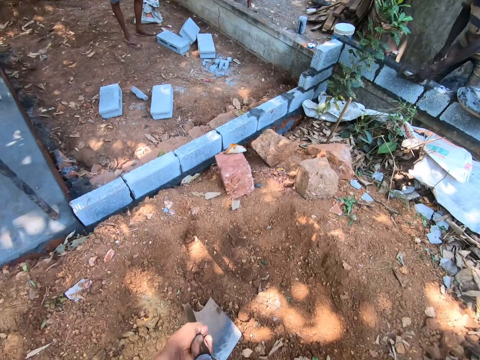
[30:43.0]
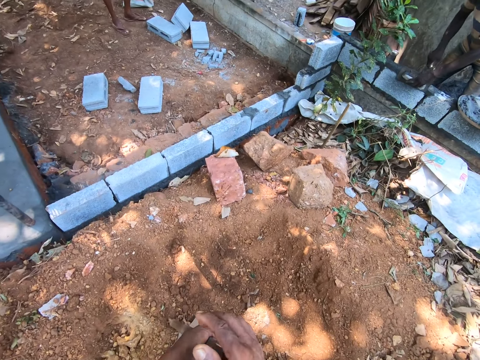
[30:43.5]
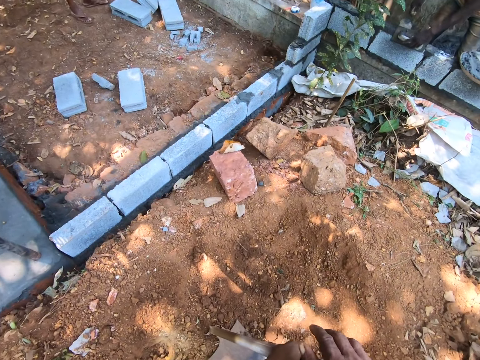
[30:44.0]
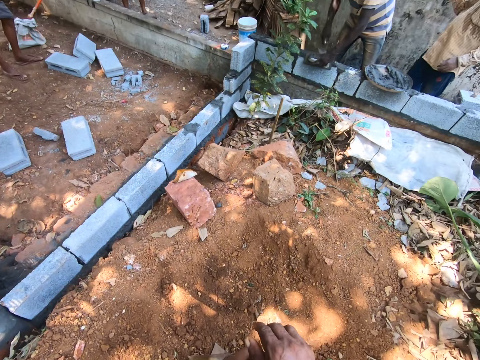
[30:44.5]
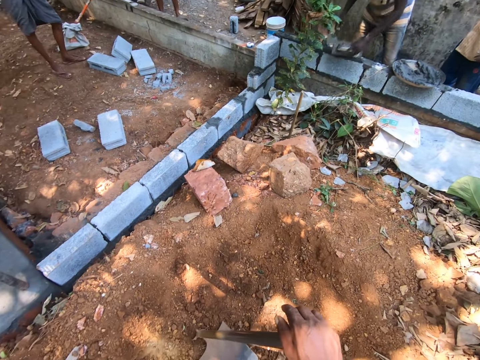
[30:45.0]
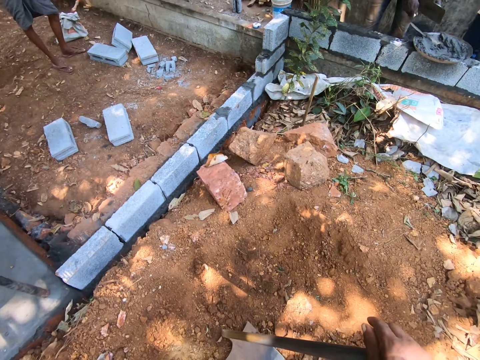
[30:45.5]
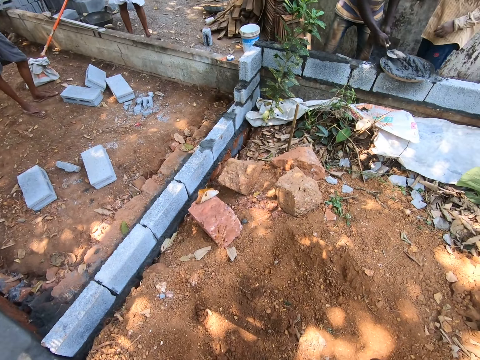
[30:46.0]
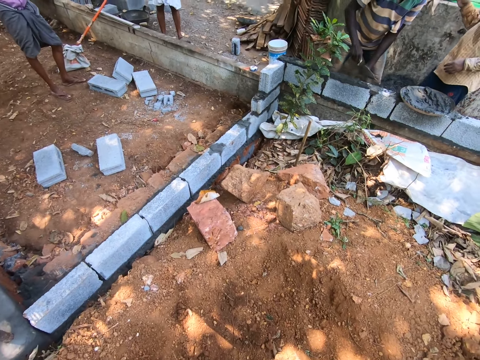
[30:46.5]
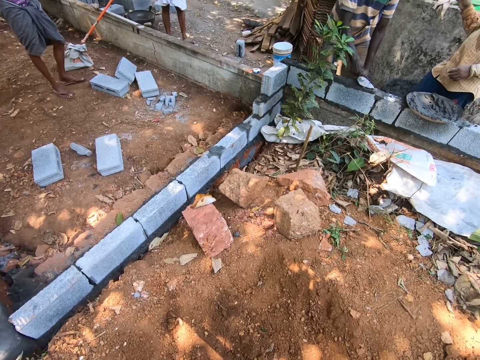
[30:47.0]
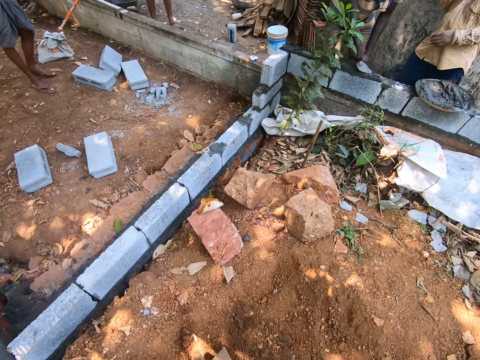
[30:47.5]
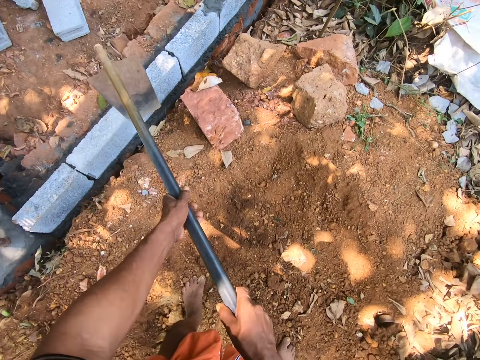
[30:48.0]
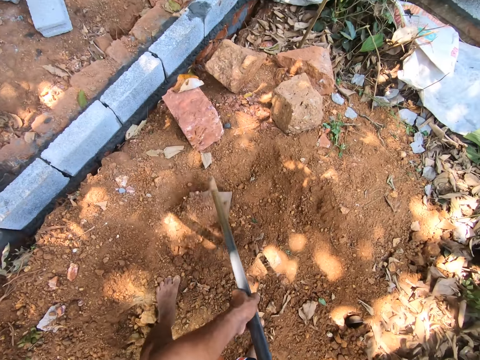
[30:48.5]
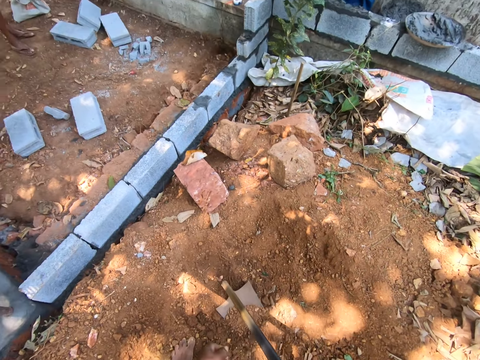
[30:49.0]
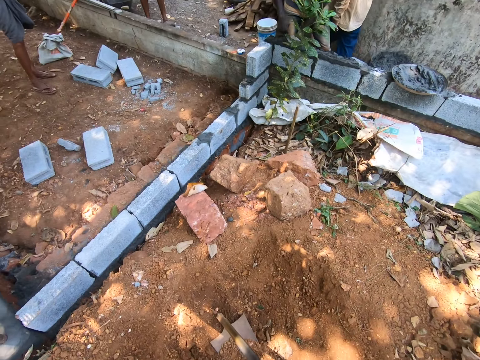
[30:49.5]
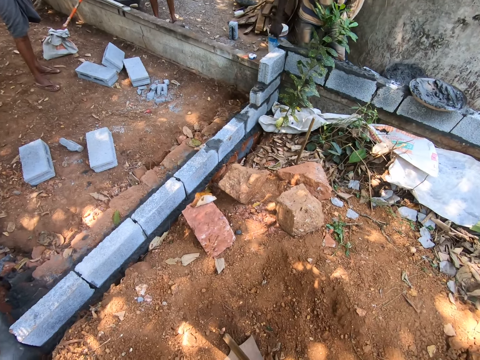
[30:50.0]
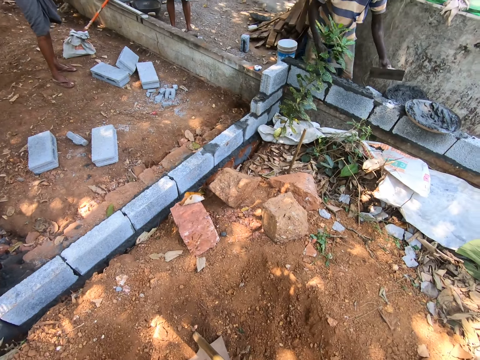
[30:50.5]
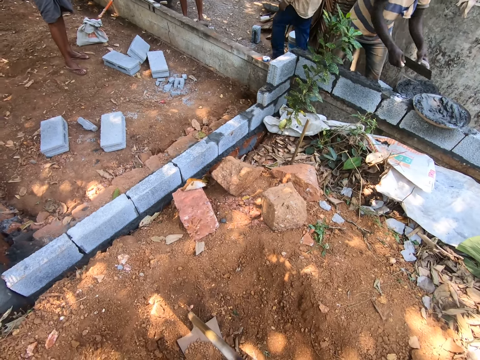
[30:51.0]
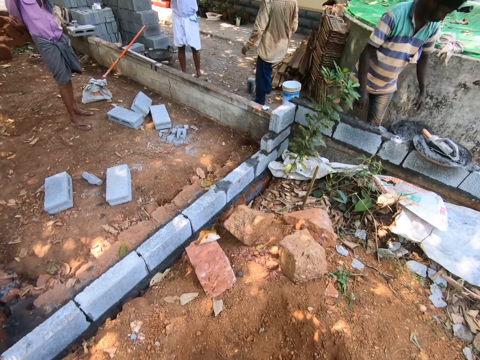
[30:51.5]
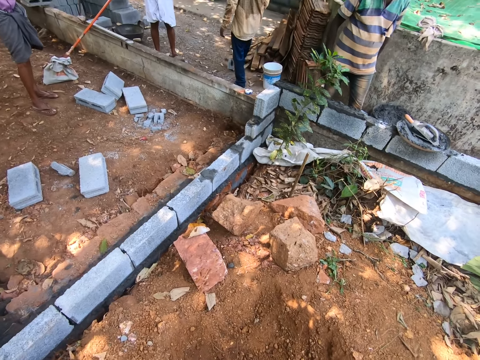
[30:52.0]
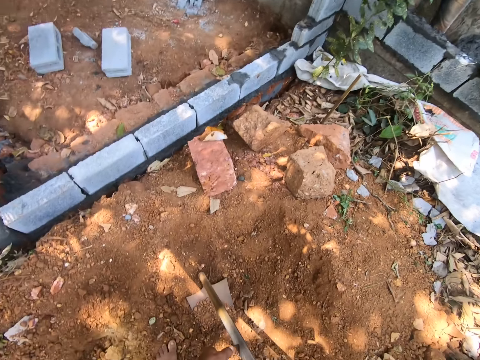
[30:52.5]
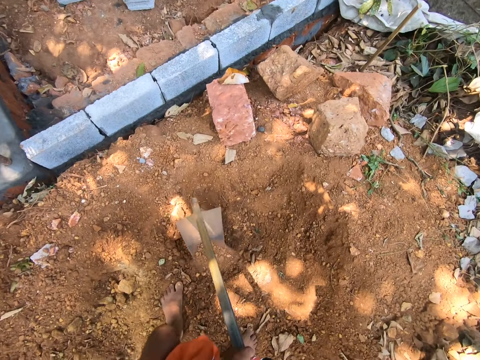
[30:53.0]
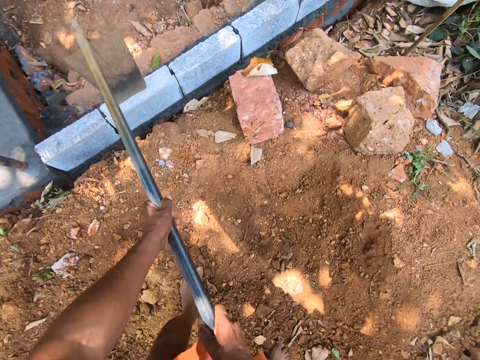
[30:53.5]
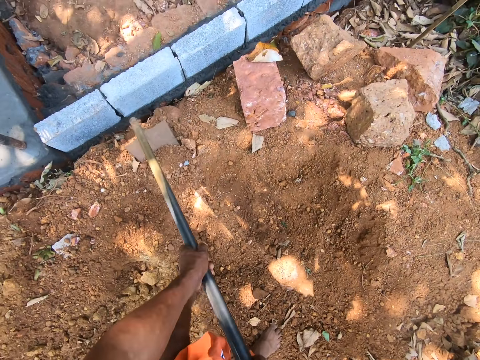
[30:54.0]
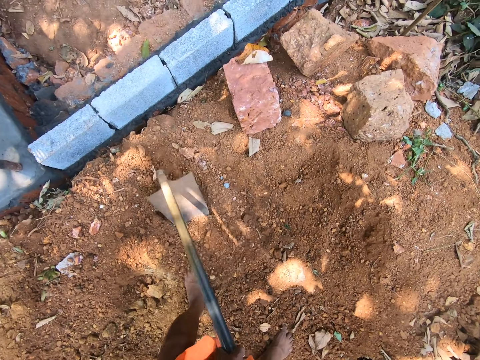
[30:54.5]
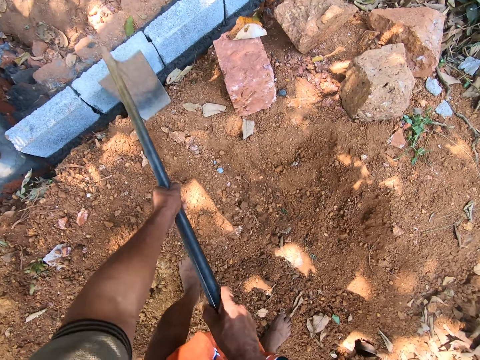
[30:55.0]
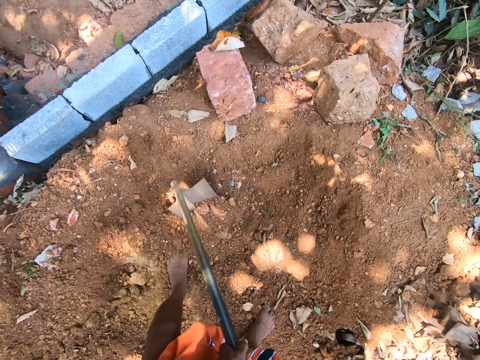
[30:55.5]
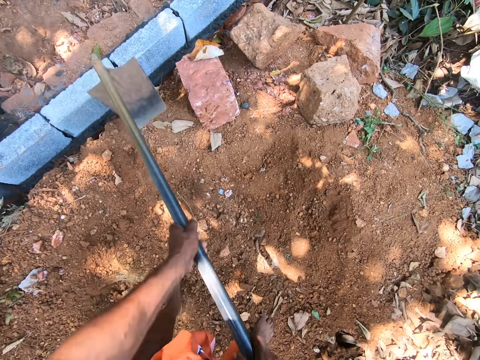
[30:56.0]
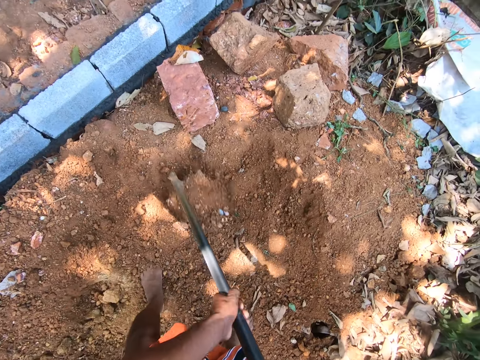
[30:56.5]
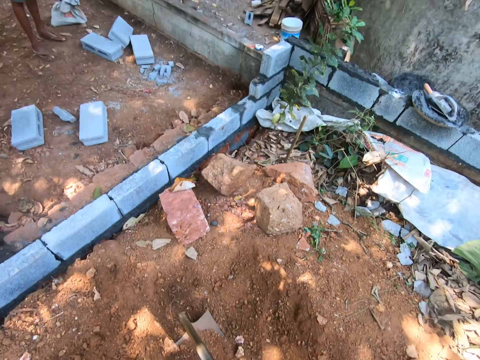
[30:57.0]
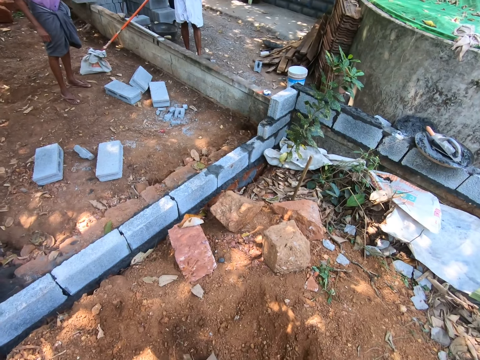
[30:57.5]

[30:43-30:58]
A man smoothens the cement mix on the bricks with the trowel. The man takes cement mix from the cement pan with the trowel. The man smoothens the cement mix on the bricks with the trowel. The camera wearer digs with a hoe. He spreads the soil with the hoe in his hands. He drops the trowel and the bricklaying wood in the cement pan with his hands.

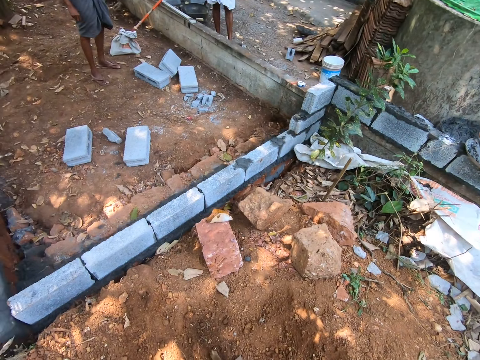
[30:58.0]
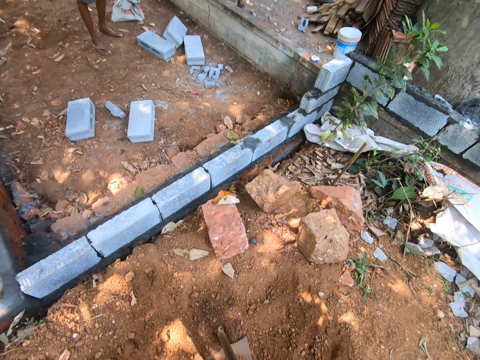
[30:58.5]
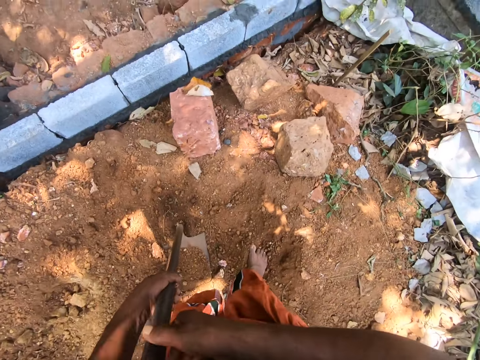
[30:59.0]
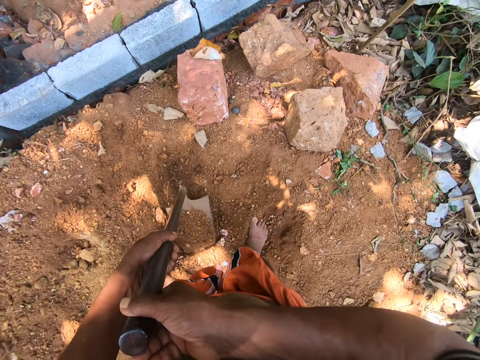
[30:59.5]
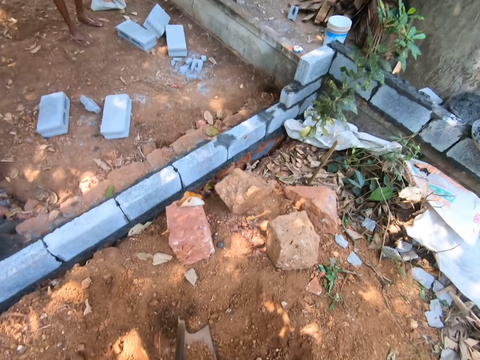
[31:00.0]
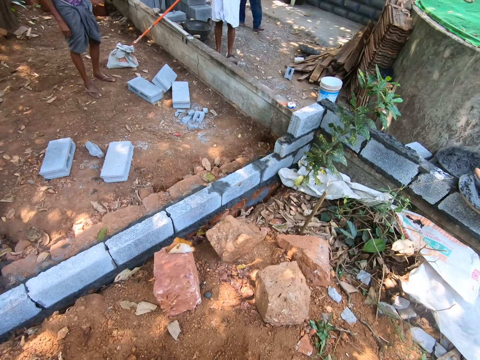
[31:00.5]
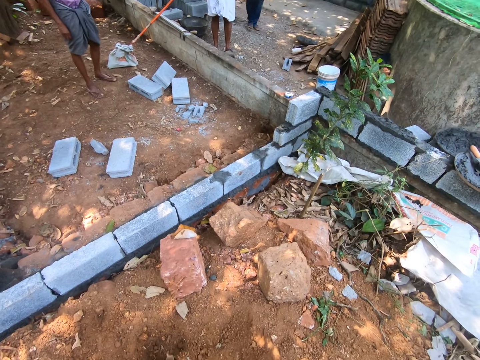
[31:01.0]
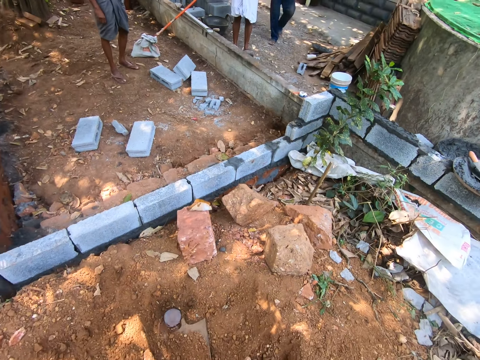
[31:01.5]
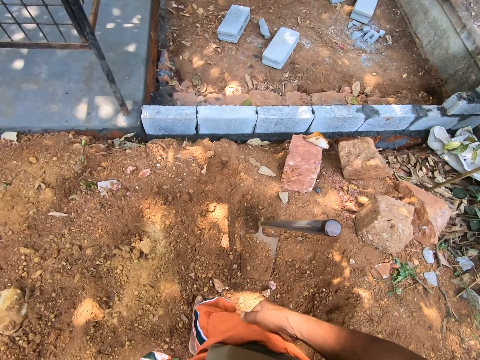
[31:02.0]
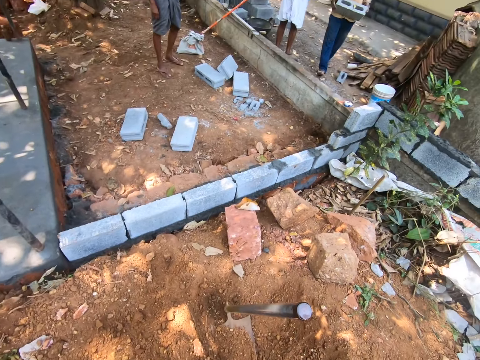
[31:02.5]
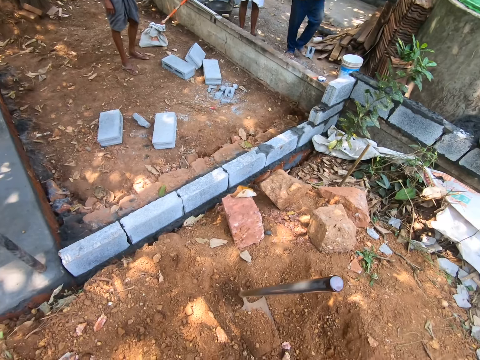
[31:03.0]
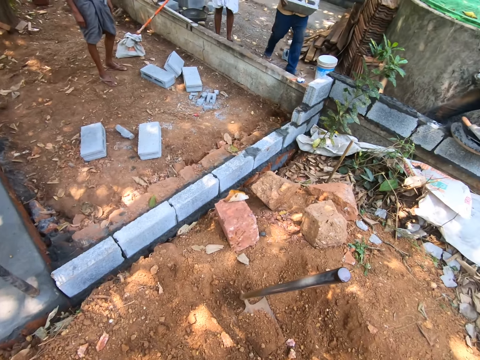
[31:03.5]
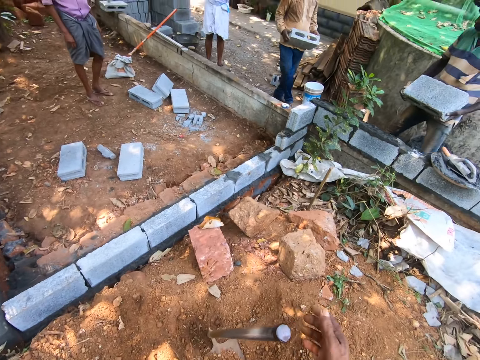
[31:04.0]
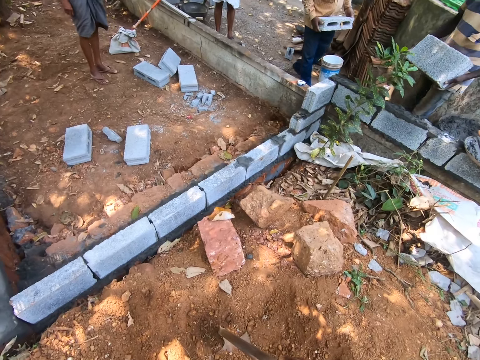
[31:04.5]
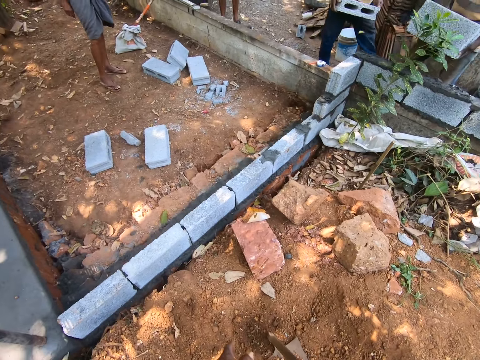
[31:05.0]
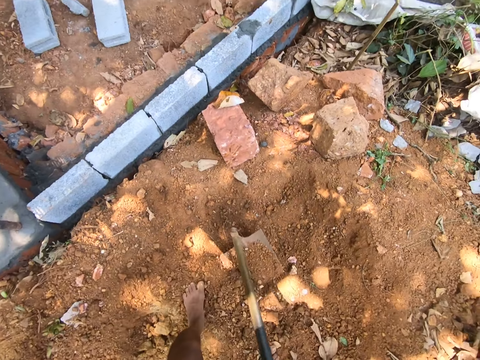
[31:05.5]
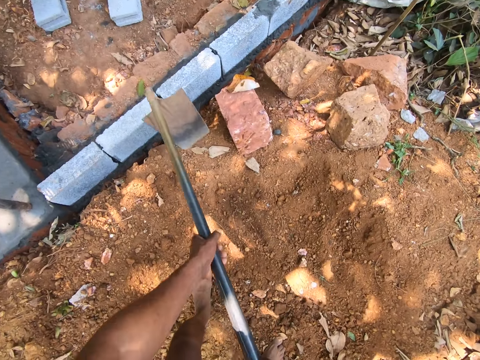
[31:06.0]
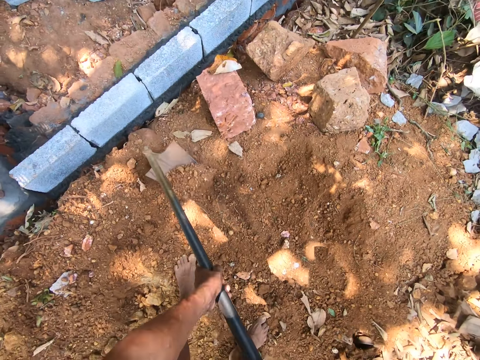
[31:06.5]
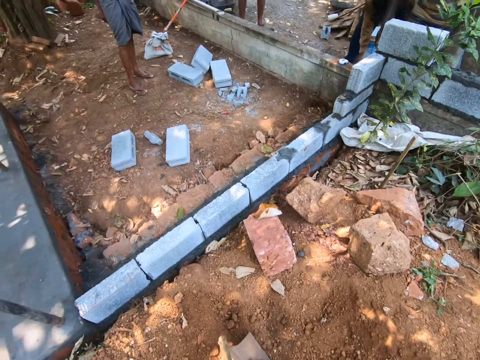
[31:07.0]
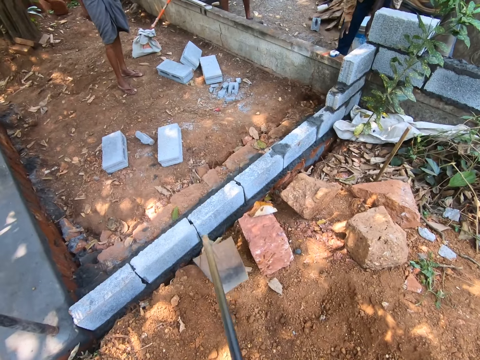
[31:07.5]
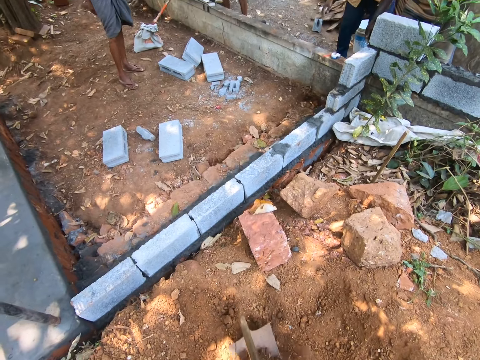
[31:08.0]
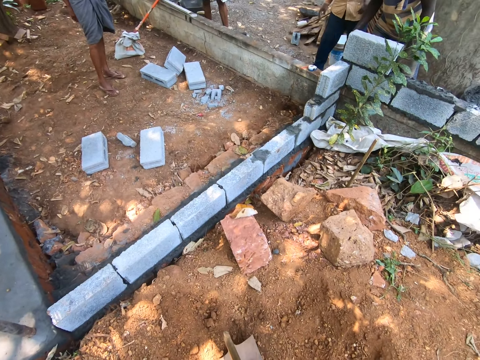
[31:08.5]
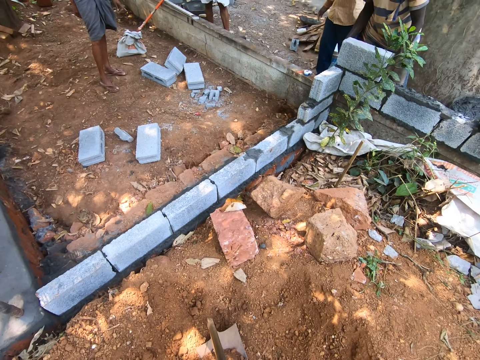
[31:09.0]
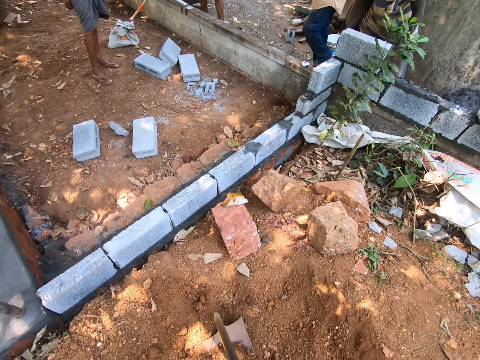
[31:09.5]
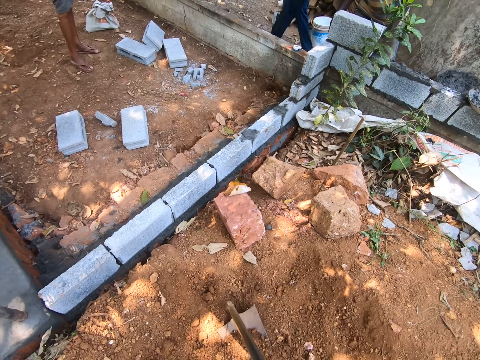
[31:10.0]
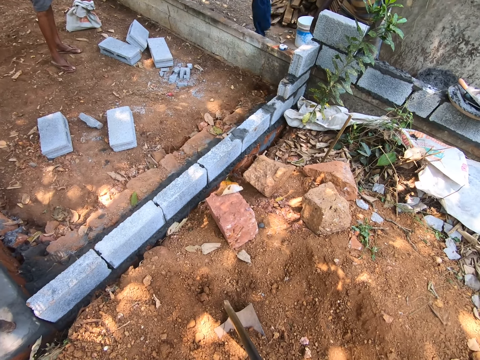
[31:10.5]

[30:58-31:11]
The camera wearer releases his hands from the hoe. He leaves the hoe on the ground. A man carries a brick with his hands. The camera wearer takes the hoe with the right hand. He digs with the hoe. He spreads the soil with the hoe in his hands. The man adjusts the brick with his hands.
